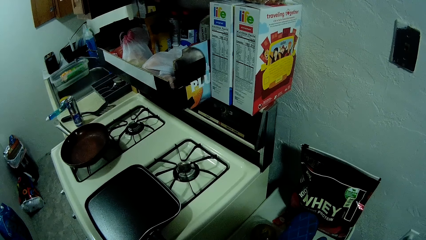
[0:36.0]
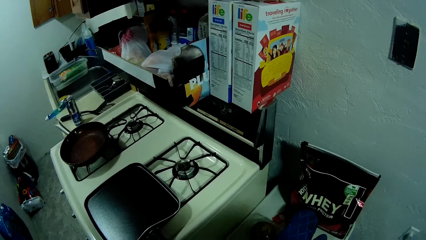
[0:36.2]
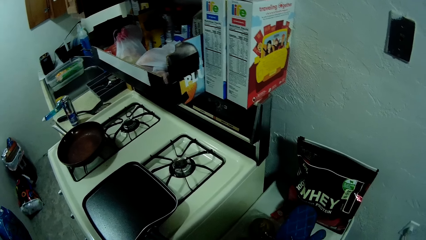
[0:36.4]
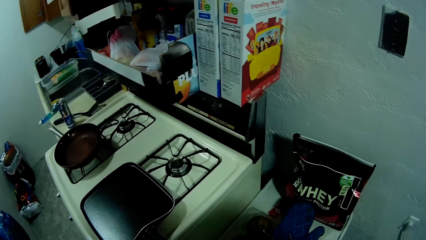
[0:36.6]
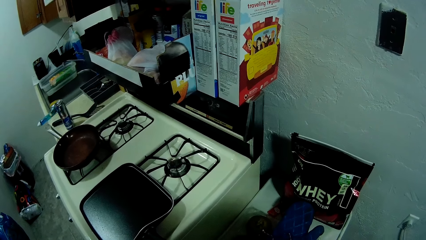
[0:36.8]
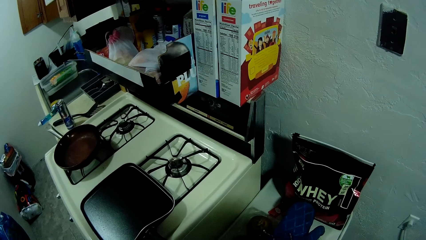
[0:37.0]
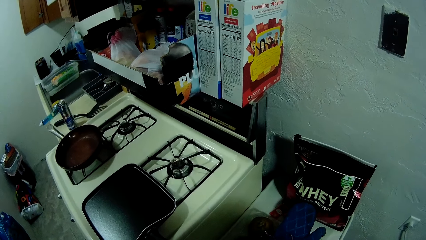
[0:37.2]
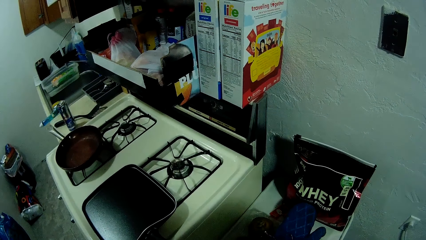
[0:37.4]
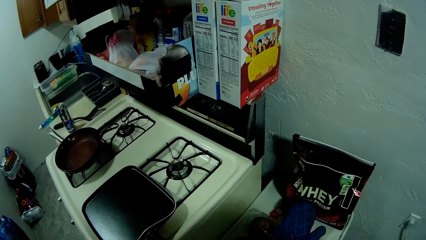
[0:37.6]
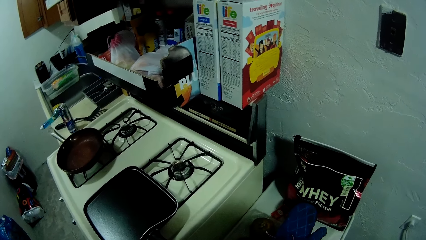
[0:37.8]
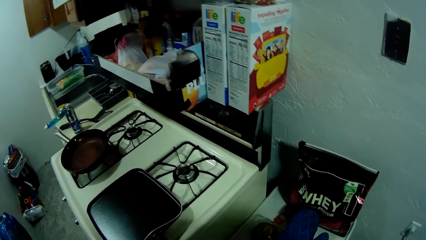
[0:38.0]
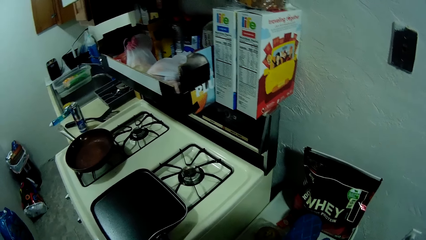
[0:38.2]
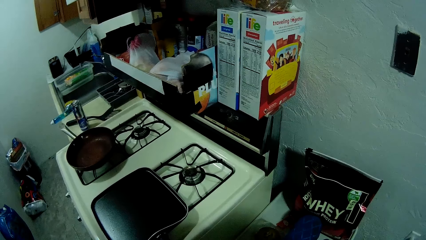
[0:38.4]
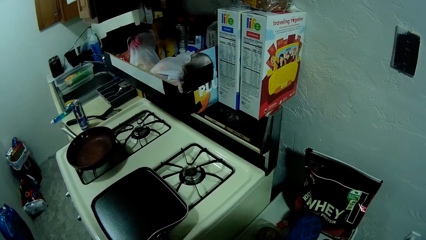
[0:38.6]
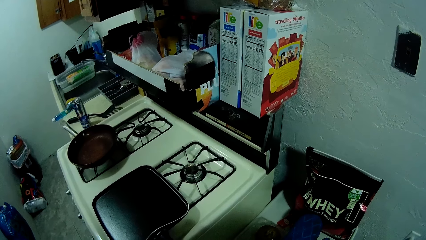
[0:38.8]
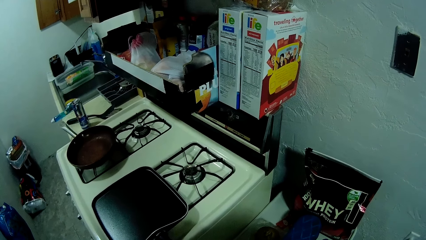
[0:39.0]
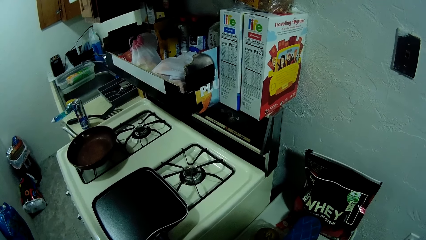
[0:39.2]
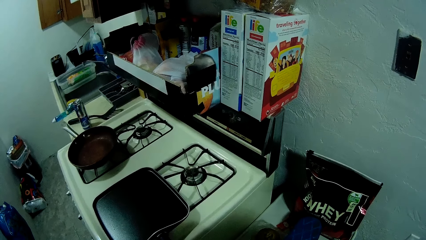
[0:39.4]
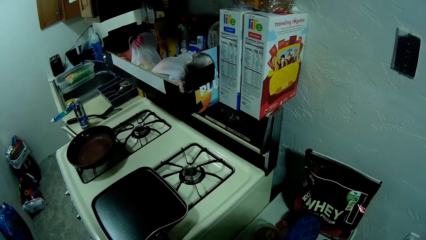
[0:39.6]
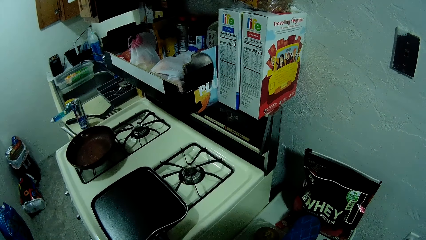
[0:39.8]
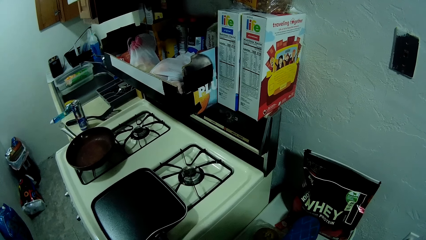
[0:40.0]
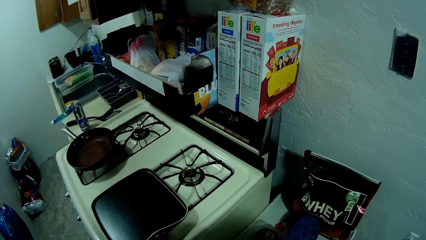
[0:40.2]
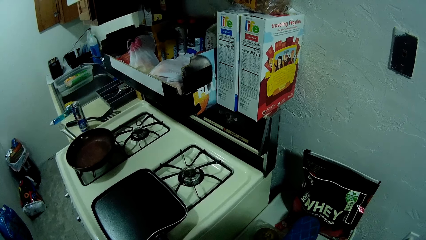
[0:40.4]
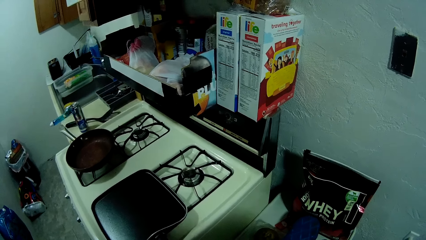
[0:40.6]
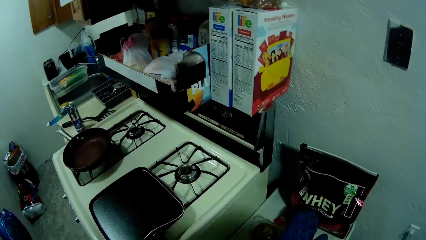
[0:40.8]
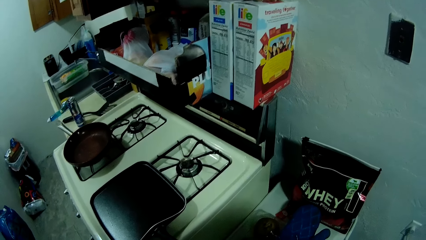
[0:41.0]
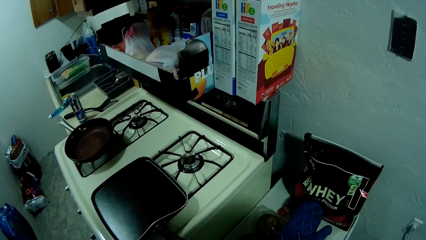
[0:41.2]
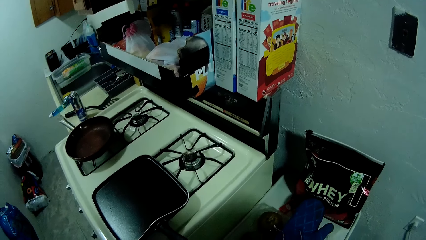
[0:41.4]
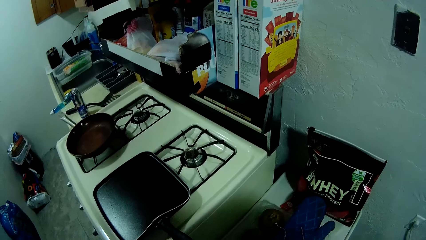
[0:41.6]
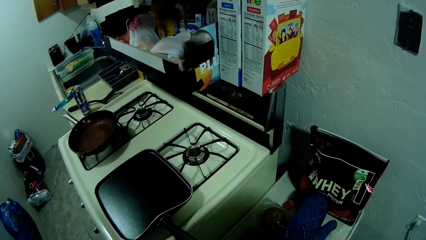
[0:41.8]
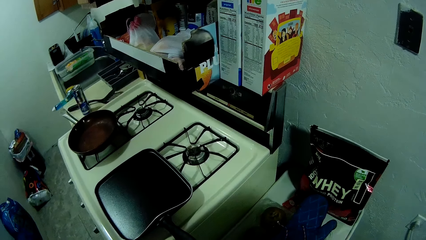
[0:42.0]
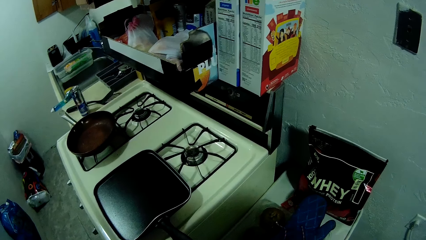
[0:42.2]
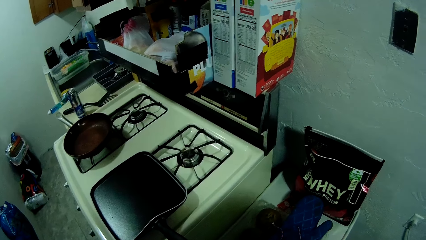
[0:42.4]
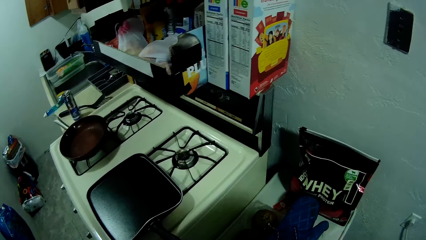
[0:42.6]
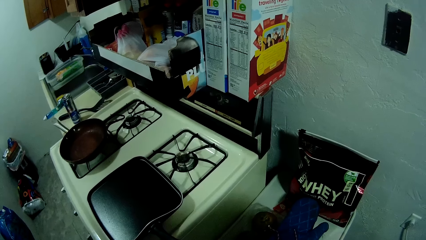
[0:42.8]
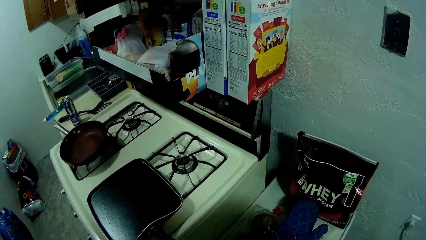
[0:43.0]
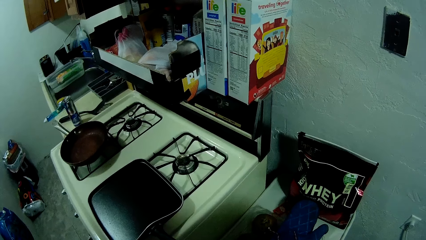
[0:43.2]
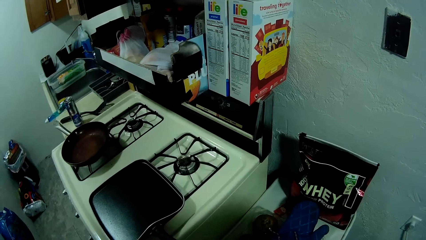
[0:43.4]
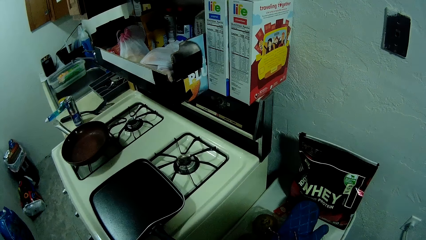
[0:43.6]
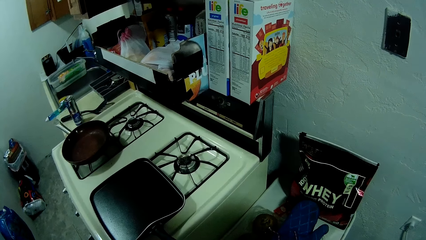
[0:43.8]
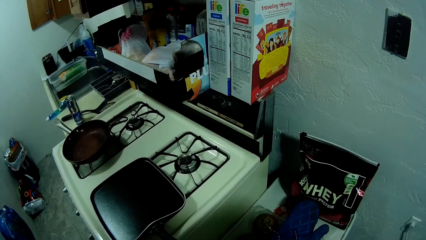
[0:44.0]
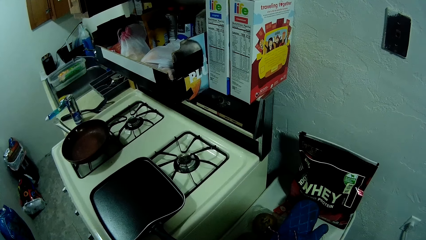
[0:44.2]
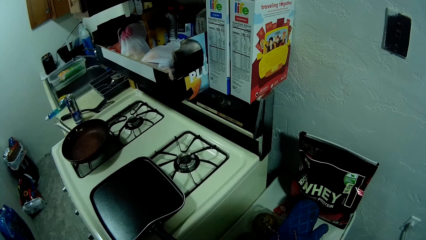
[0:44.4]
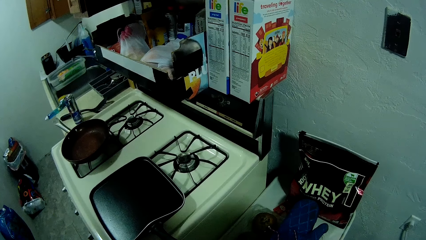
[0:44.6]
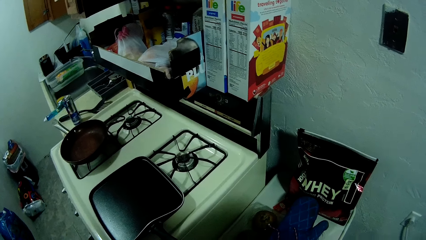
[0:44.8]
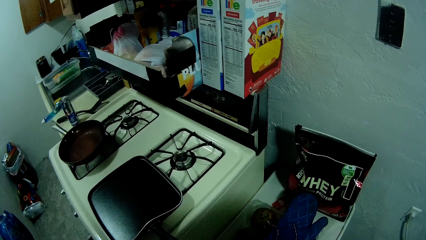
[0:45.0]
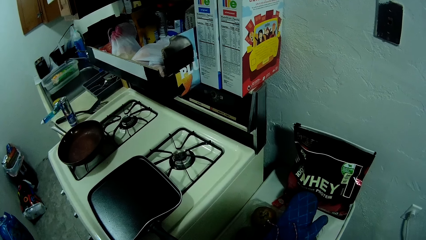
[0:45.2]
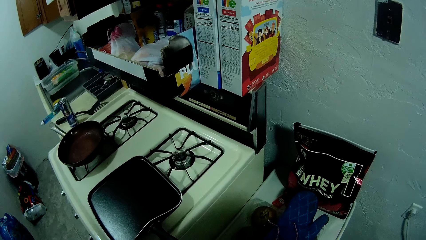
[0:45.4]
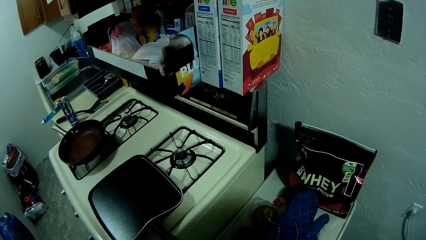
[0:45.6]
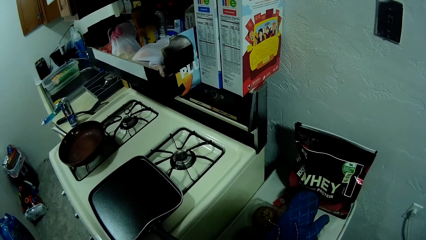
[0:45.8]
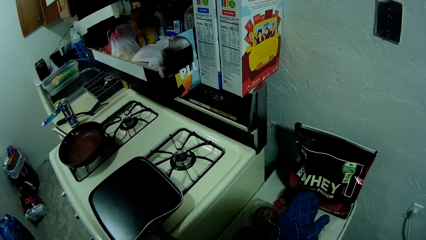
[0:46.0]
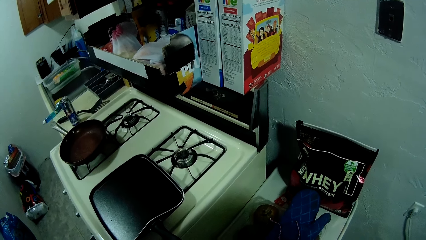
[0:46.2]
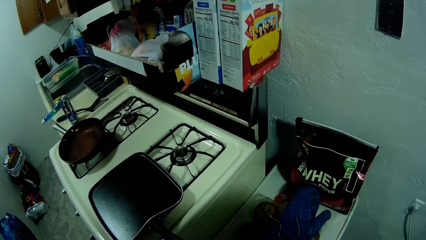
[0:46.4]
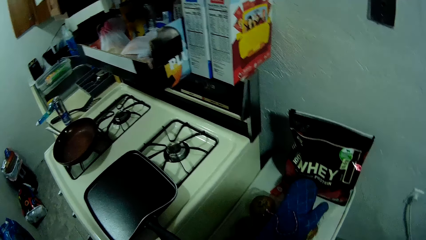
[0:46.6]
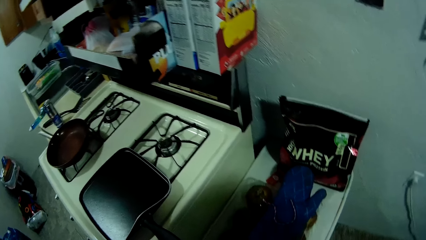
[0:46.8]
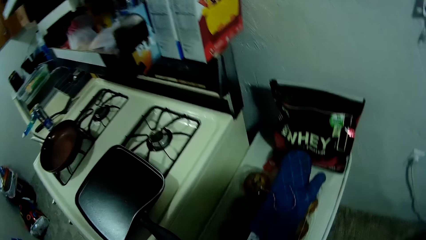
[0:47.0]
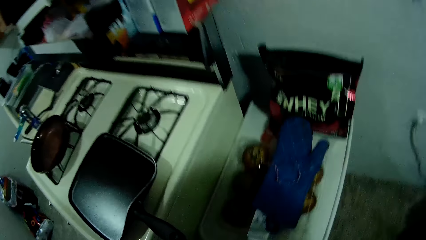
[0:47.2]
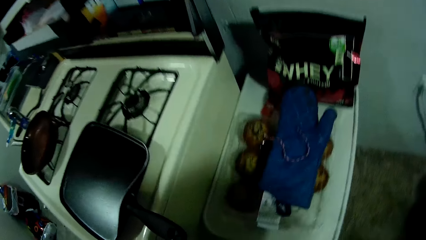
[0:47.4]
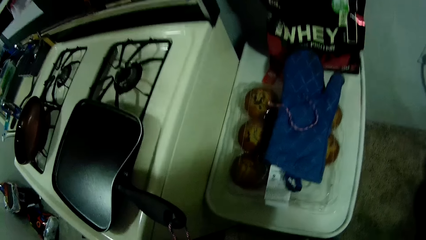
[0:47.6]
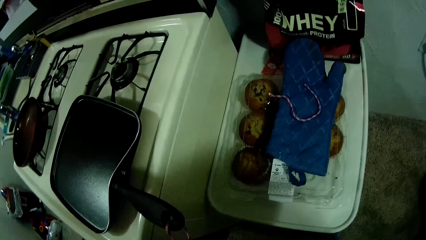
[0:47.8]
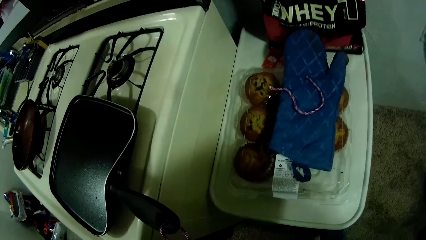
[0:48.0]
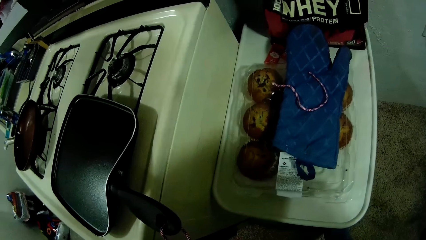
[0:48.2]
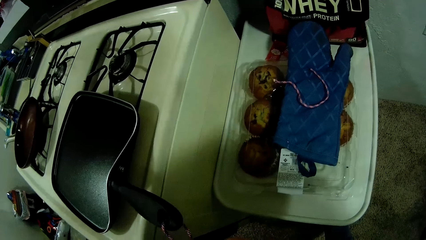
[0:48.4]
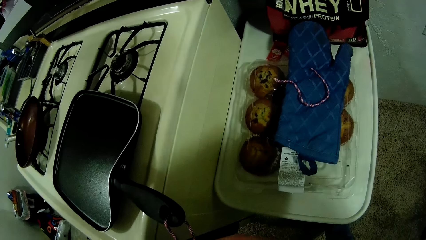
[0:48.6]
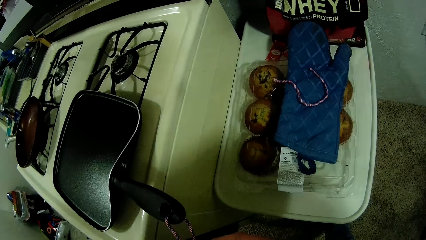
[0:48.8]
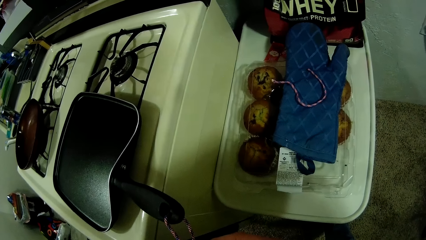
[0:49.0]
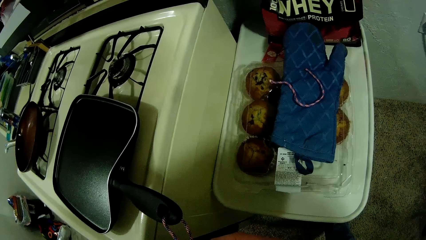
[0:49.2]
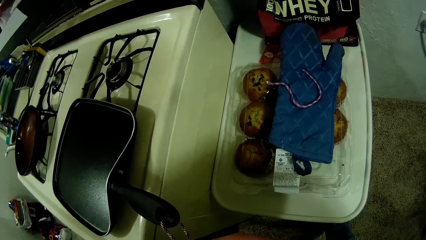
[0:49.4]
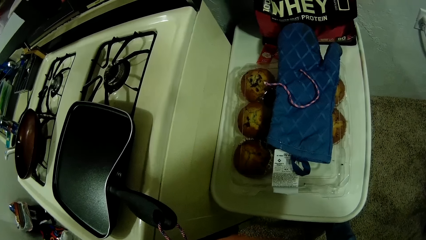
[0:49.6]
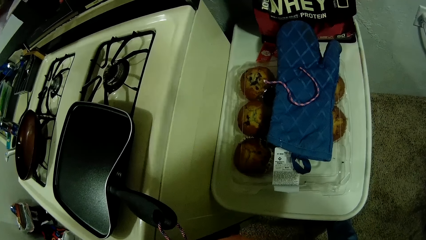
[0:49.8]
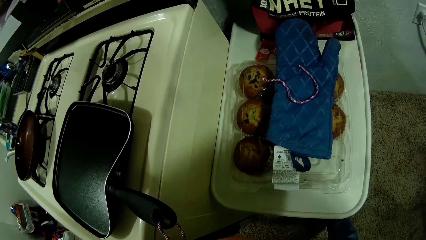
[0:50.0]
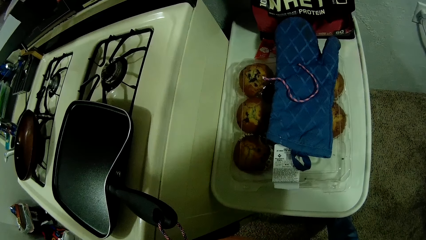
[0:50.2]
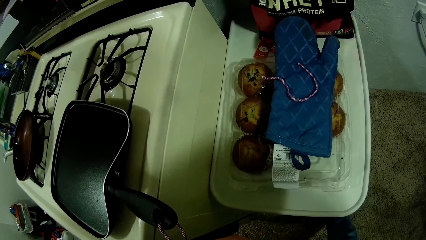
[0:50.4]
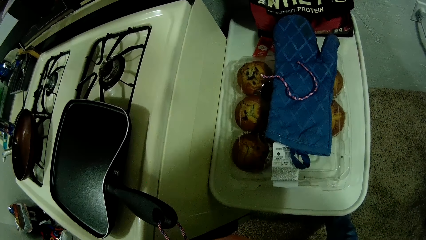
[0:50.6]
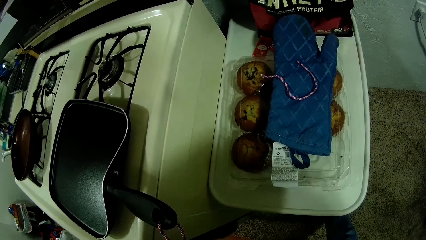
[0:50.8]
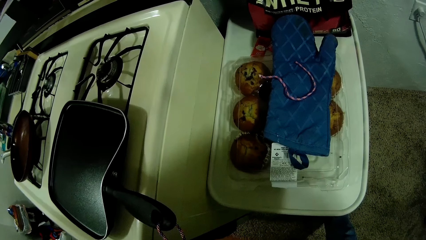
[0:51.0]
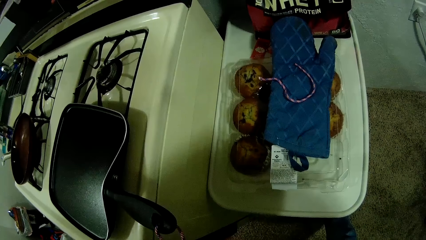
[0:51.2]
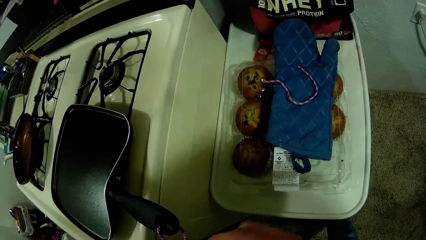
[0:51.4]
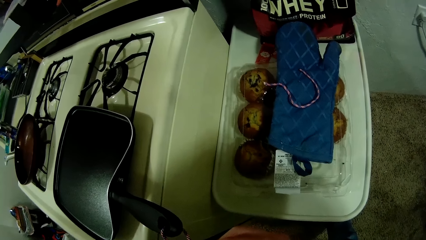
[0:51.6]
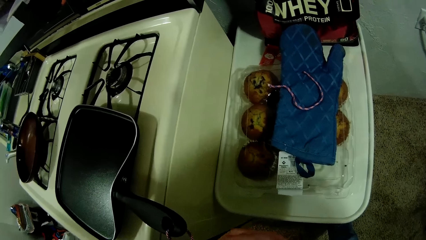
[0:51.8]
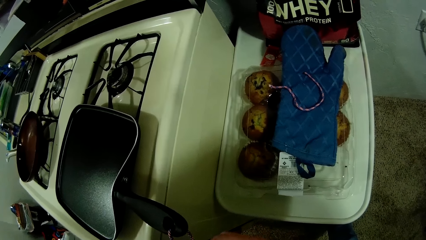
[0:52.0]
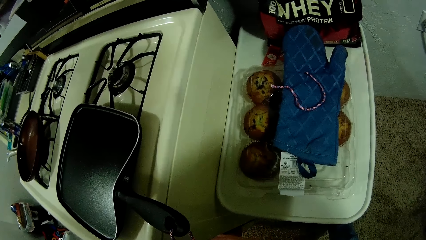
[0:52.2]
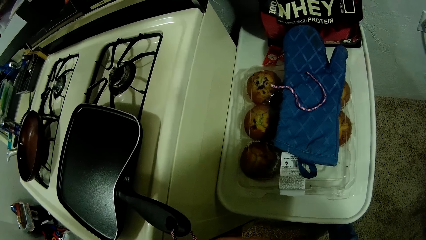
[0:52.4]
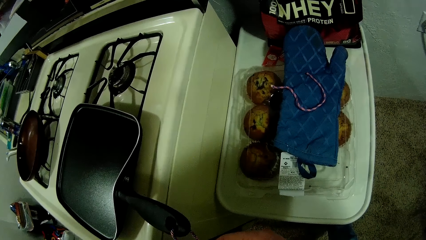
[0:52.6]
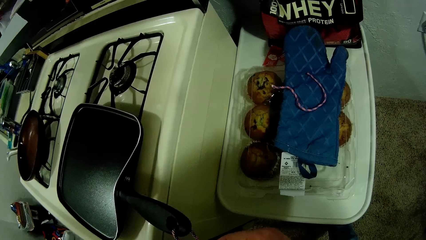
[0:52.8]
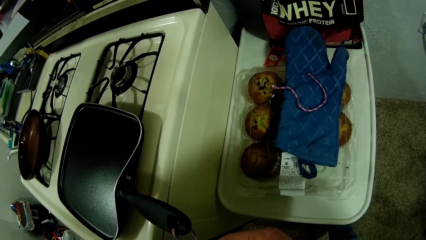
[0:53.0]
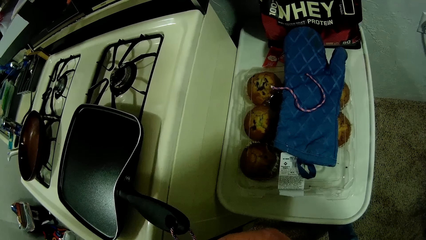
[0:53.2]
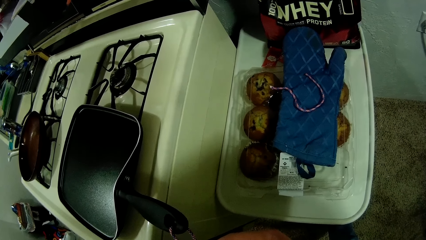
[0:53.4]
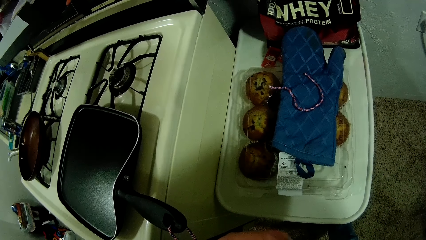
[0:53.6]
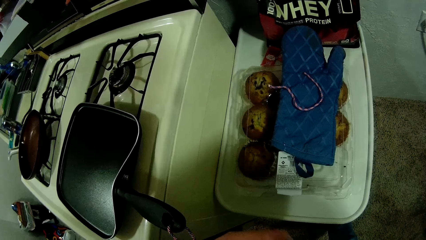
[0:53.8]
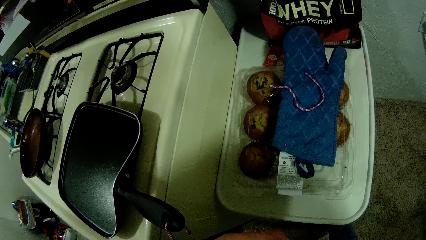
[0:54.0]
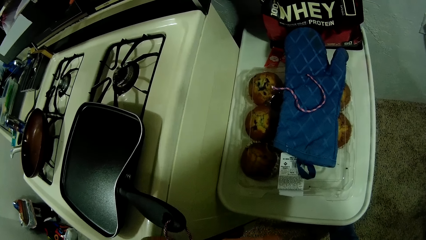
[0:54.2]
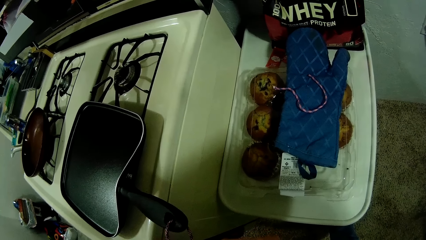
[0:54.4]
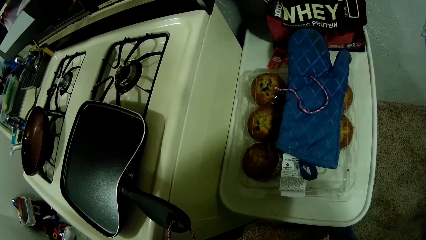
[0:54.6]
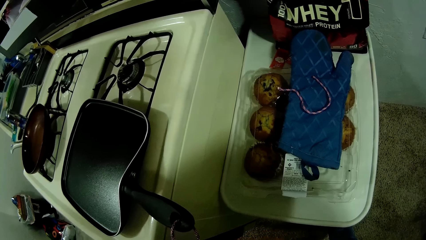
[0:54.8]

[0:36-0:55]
The camera wearer does something. They move the rope on the pan handle. They look at a glove on a crate beside the cooker.
